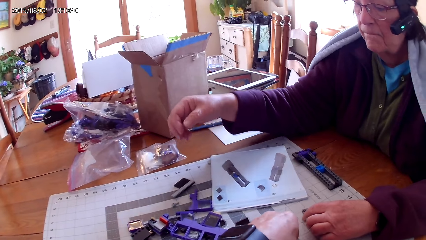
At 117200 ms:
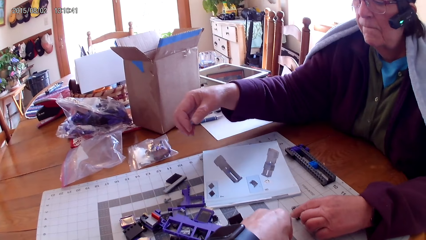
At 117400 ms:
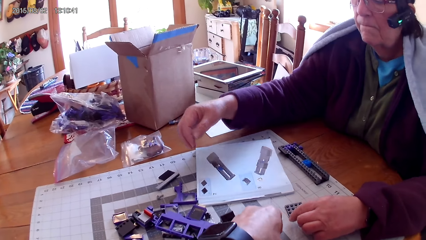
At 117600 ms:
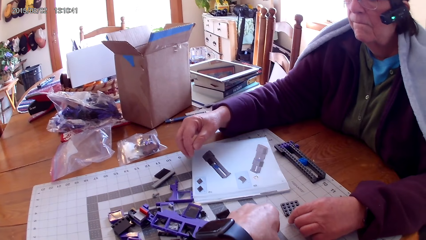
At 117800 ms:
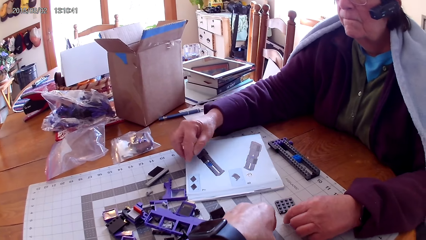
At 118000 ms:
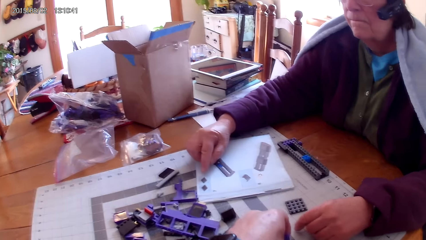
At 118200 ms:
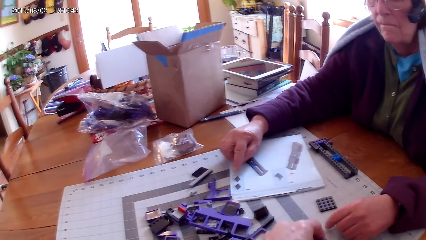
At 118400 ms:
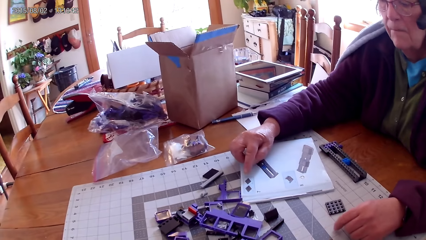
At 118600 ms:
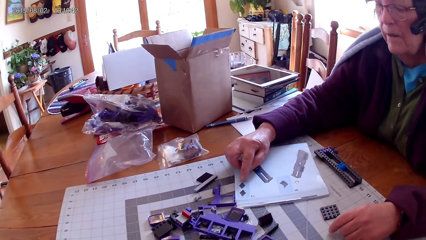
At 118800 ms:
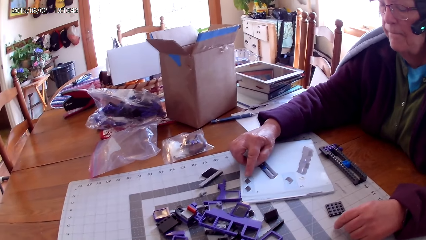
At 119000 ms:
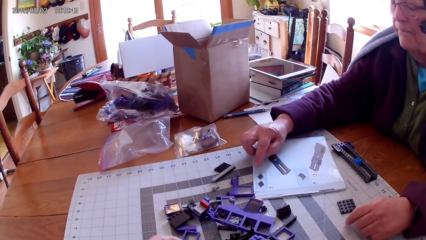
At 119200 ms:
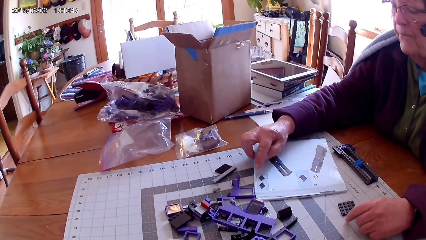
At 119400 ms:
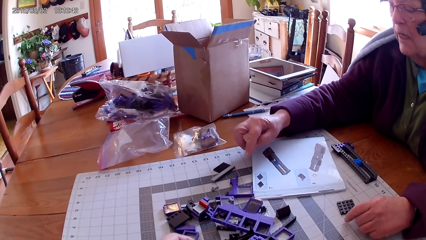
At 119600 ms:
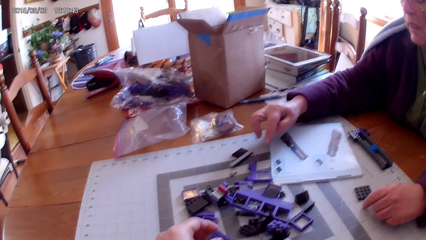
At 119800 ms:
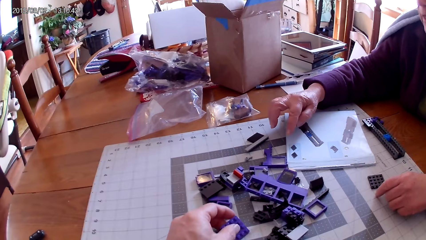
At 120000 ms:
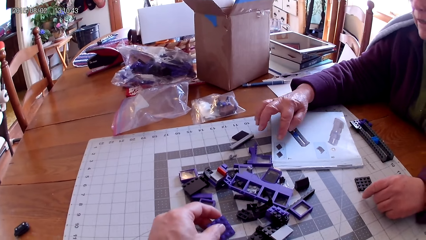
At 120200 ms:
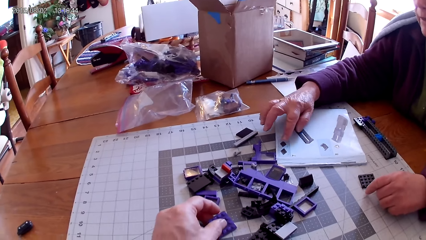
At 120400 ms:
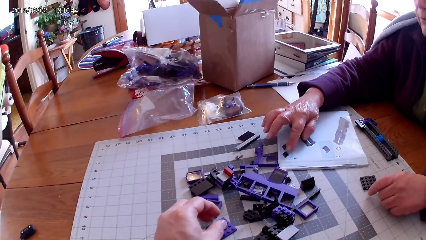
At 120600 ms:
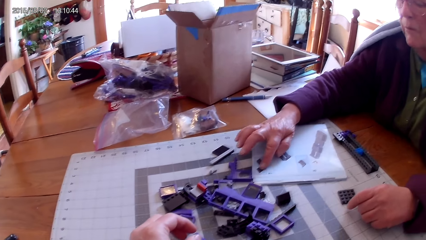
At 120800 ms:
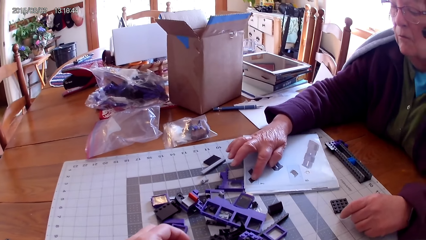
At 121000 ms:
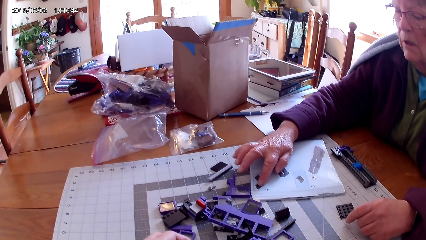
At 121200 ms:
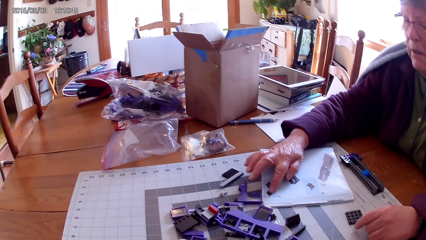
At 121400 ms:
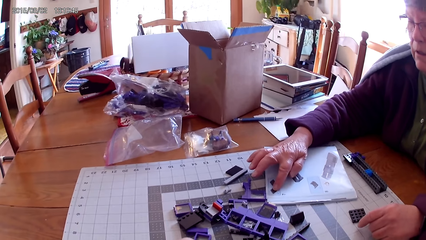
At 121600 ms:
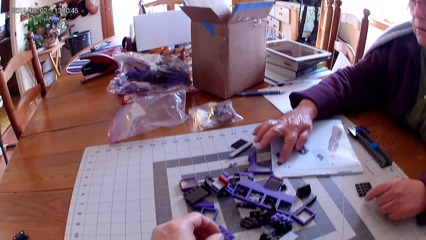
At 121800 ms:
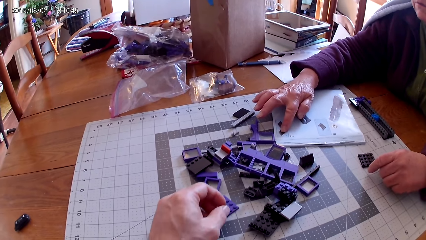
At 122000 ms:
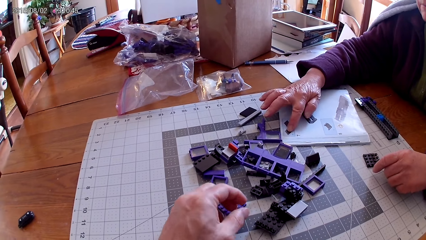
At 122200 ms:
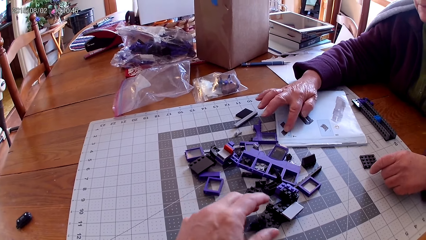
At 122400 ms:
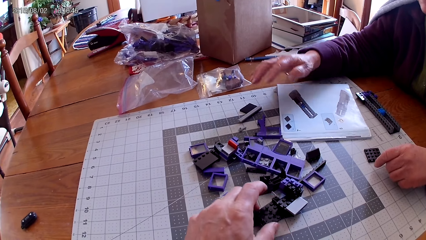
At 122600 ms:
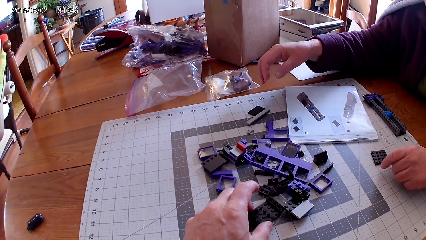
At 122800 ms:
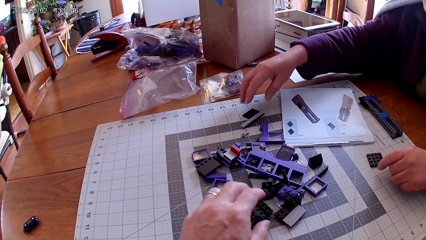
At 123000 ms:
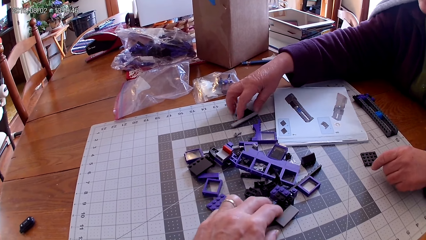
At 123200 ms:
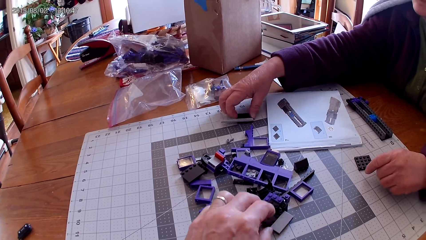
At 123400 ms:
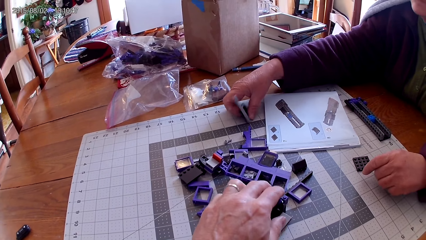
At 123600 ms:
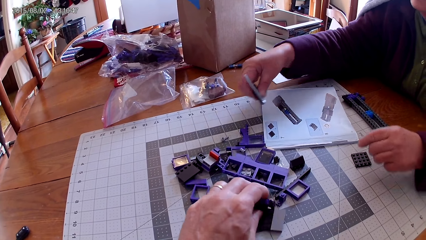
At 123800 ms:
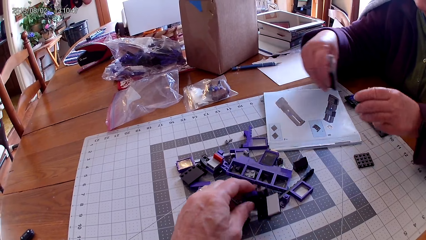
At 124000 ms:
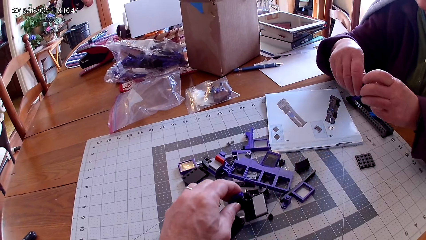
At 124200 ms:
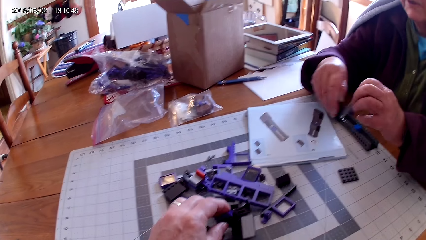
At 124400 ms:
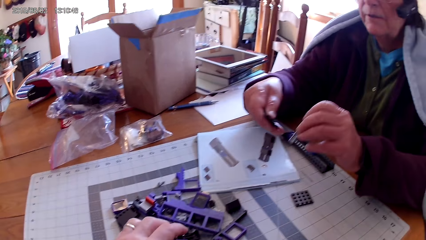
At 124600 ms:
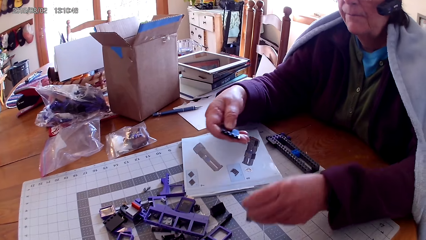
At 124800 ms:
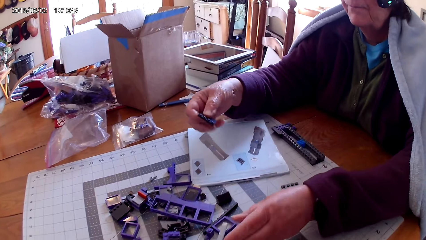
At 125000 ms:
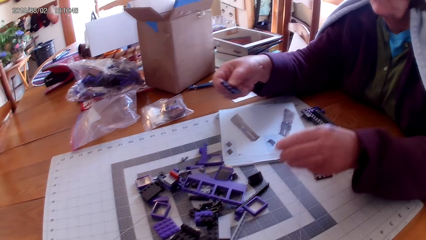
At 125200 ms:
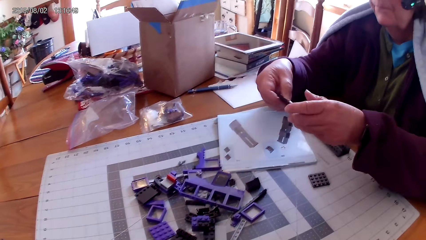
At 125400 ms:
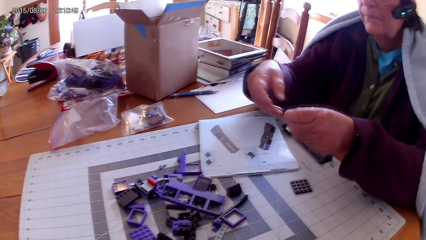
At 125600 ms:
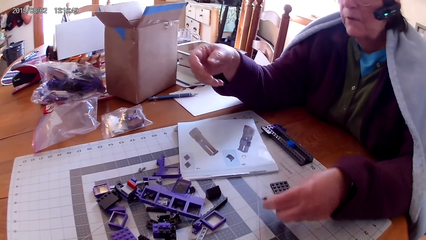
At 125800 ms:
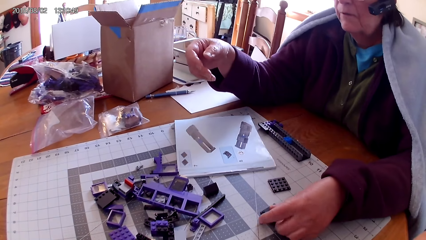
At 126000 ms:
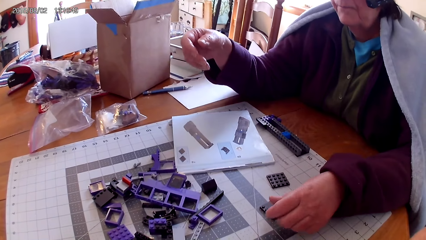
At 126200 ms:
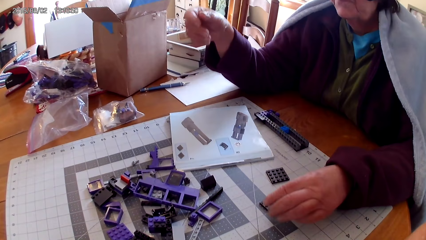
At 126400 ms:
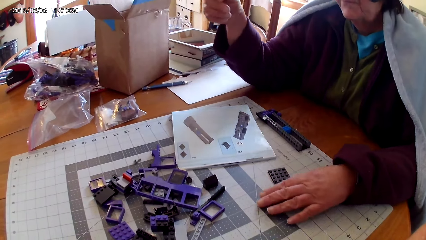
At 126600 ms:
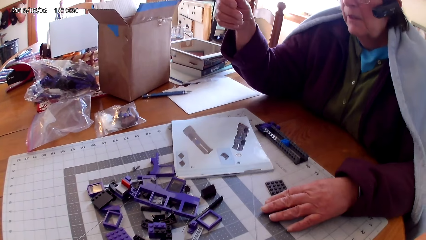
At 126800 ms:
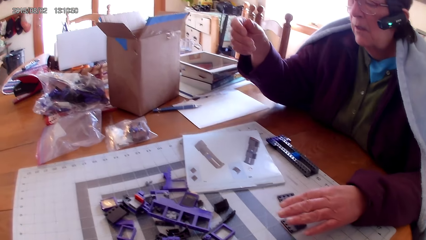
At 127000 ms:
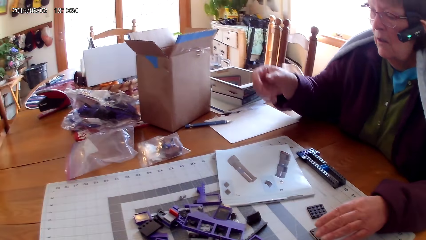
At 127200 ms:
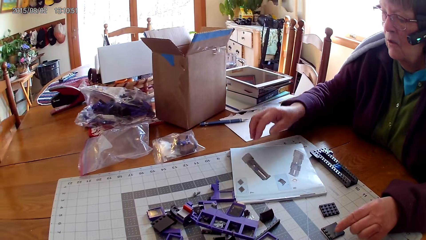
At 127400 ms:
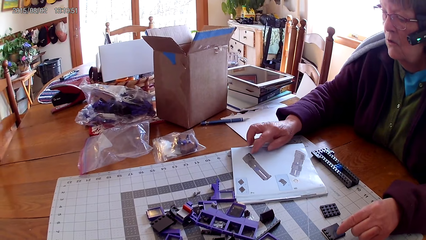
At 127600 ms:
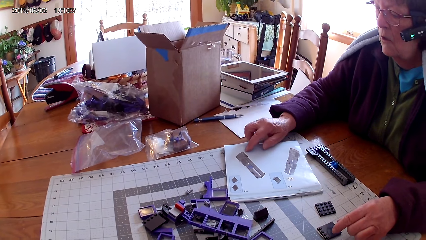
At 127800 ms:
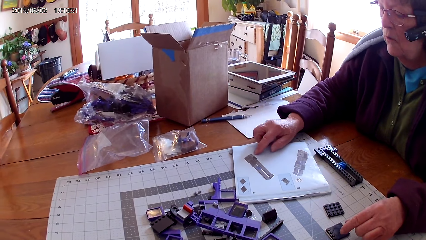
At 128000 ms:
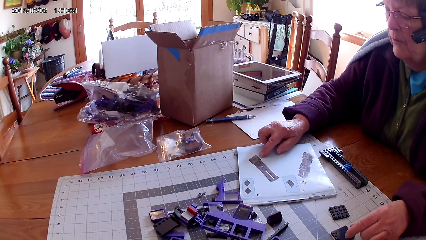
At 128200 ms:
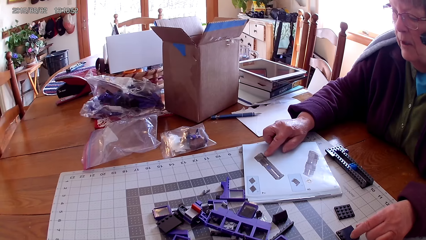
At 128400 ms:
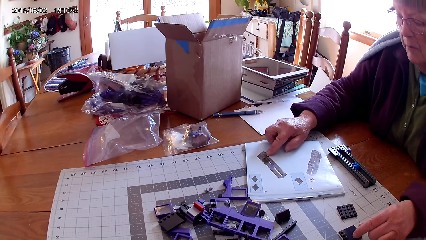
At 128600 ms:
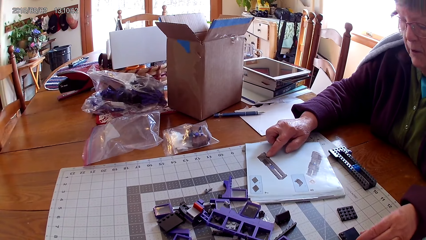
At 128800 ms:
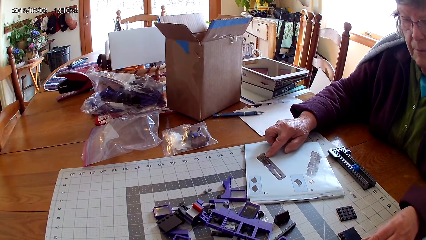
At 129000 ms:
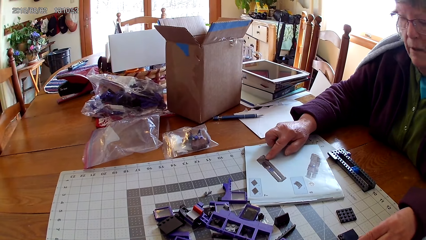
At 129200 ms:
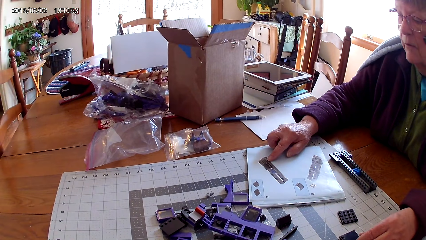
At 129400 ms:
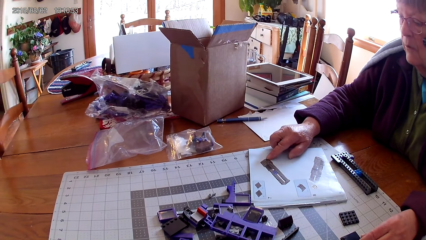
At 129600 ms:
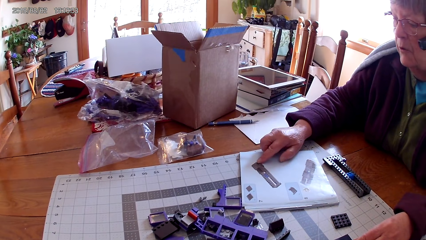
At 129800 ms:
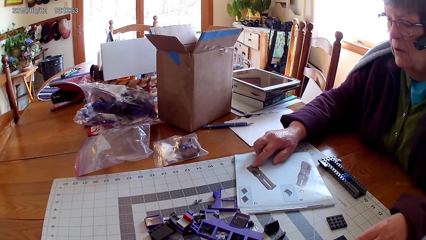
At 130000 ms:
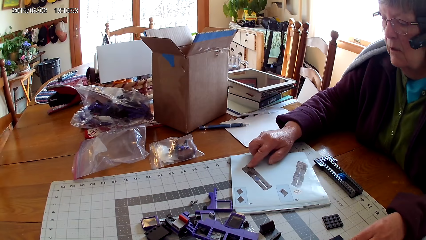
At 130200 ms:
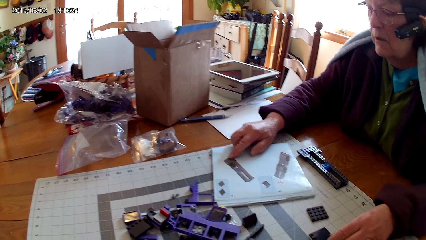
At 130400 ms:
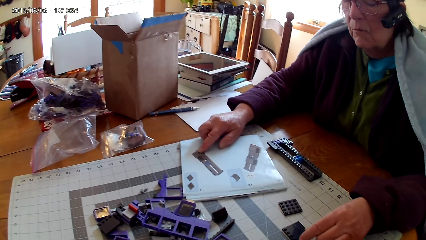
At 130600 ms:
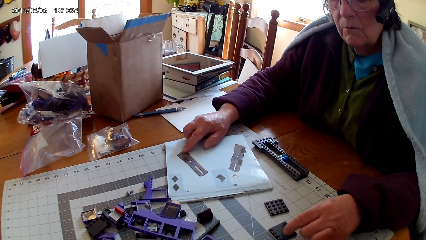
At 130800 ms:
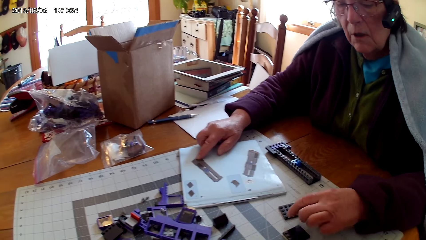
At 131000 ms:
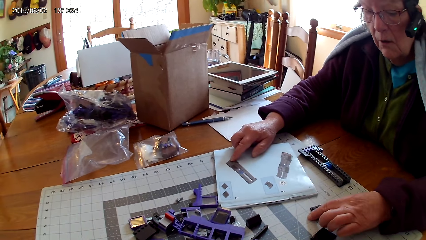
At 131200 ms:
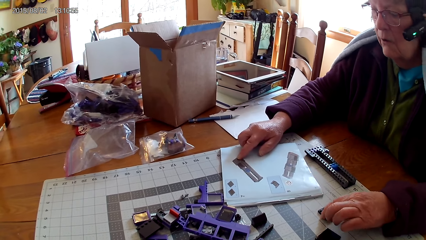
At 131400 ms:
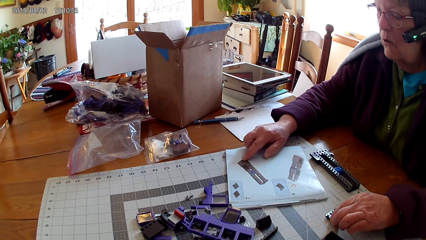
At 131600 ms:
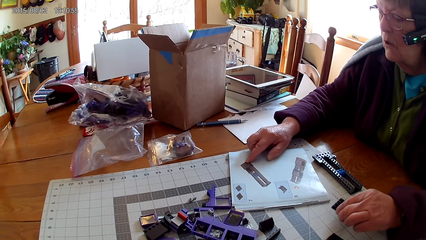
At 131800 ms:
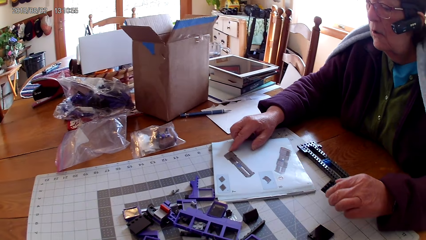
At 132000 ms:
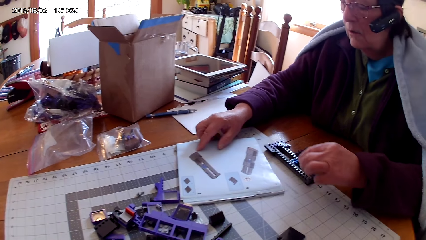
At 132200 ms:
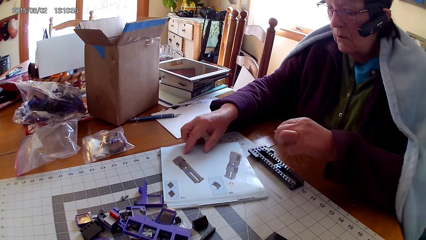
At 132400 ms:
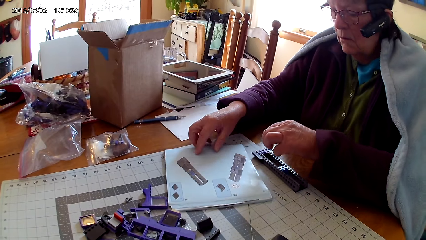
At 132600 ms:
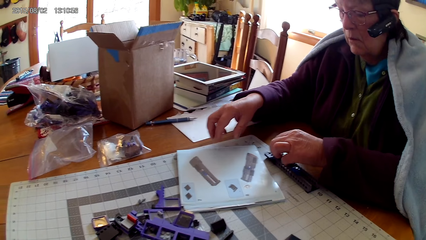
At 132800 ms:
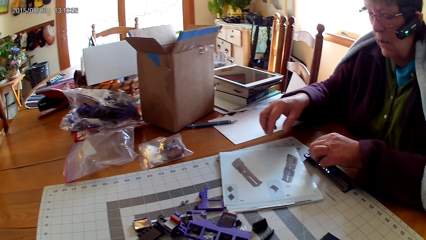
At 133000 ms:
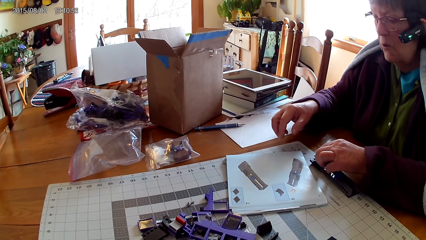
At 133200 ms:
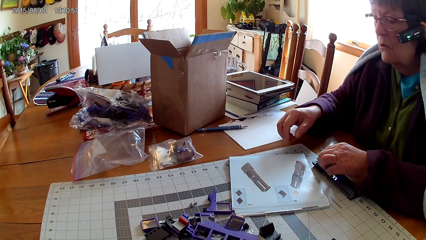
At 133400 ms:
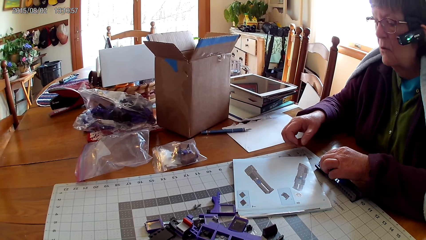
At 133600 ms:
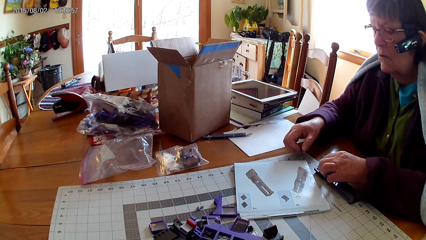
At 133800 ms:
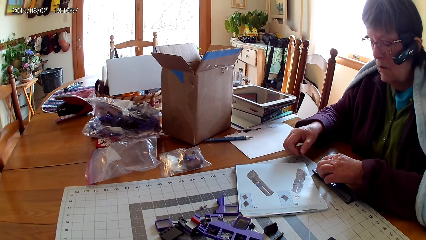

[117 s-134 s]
A woman puts the other spare part down. She points at a picture in the manual. The camera wearer puts the spare part down. They take another spare part and hold a plastic. The woman takes the spare part. She removes part of the spare part and puts the part down. She holds the other spare part with her left hand and puts the spare part down. She points at a picture in the manual. She touches a book with her hand. The camera wearer looks around. The woman looks on the spare part. She picks up a plastic. She holds the spare part and looks in the manual.
